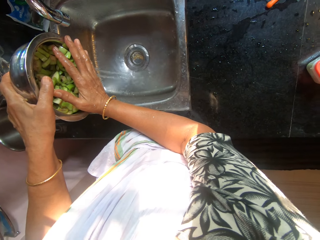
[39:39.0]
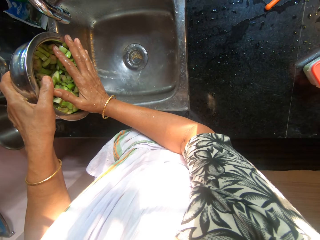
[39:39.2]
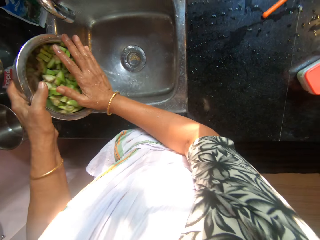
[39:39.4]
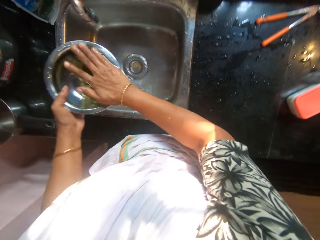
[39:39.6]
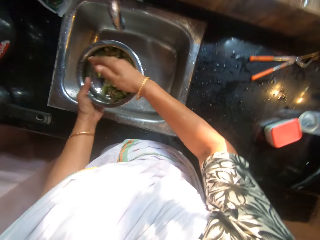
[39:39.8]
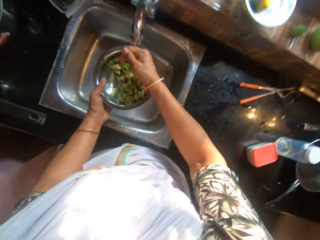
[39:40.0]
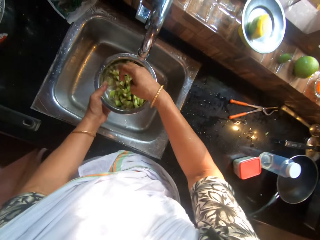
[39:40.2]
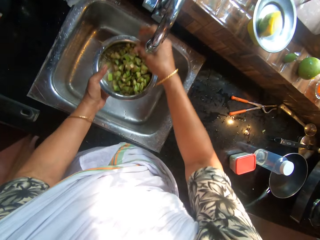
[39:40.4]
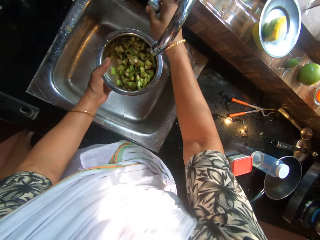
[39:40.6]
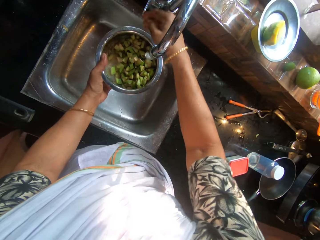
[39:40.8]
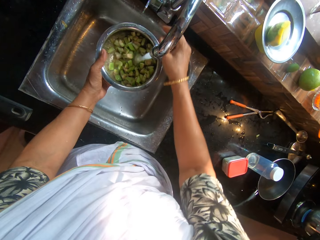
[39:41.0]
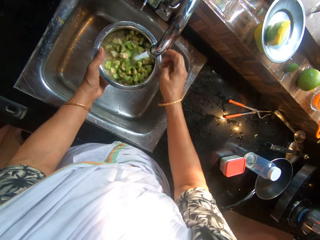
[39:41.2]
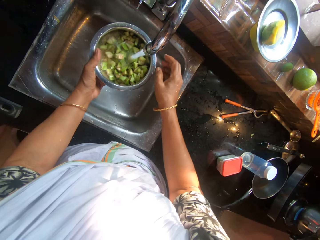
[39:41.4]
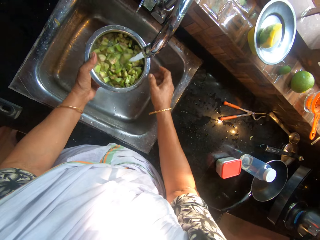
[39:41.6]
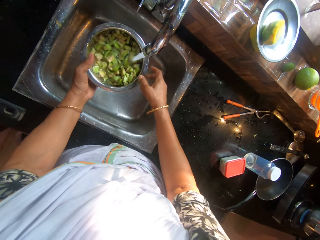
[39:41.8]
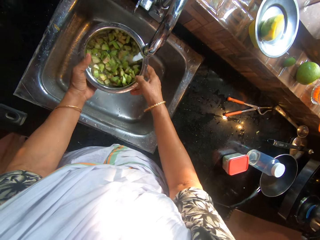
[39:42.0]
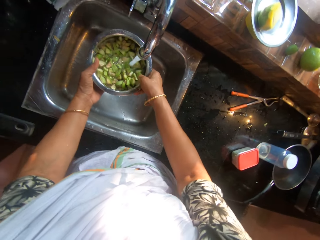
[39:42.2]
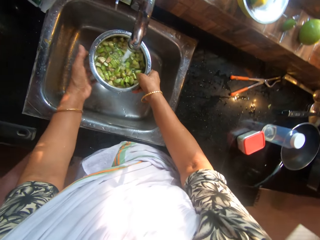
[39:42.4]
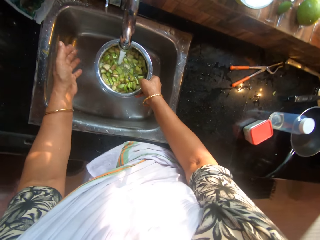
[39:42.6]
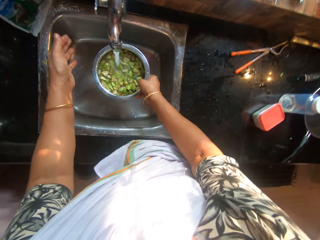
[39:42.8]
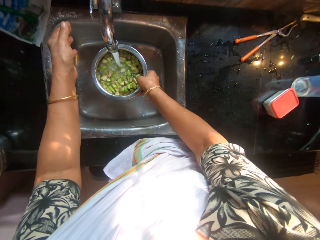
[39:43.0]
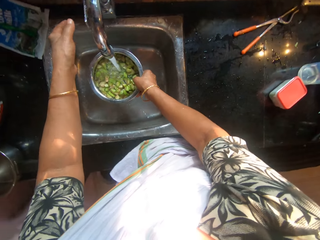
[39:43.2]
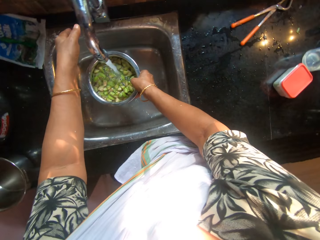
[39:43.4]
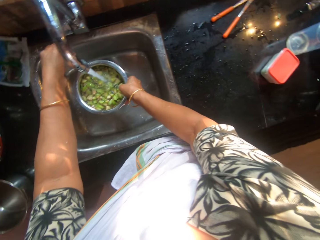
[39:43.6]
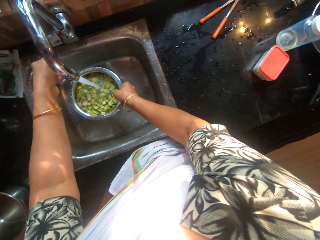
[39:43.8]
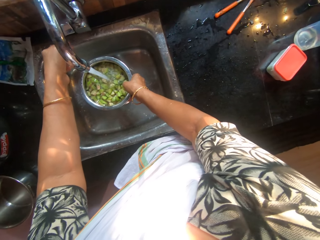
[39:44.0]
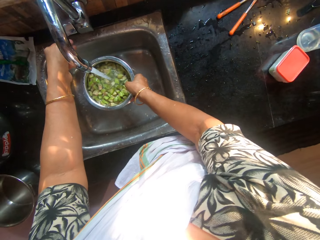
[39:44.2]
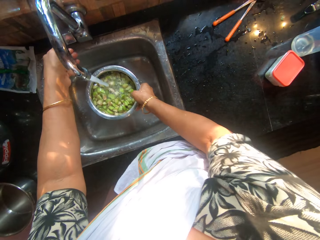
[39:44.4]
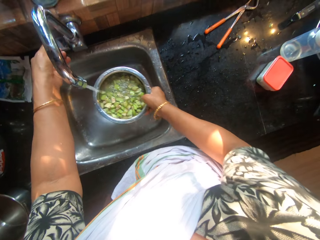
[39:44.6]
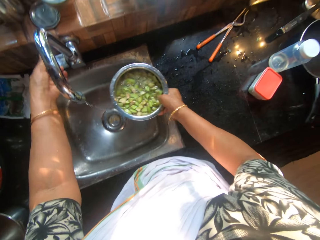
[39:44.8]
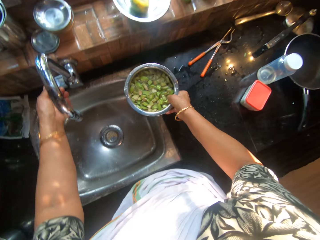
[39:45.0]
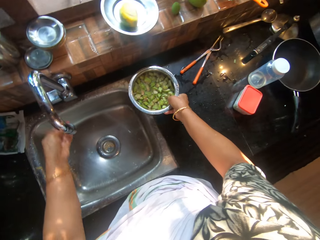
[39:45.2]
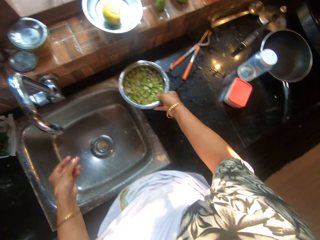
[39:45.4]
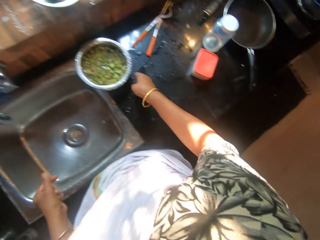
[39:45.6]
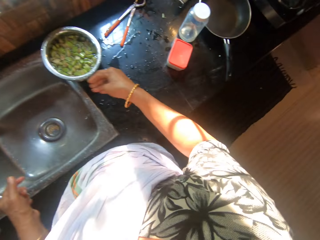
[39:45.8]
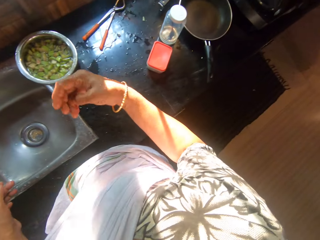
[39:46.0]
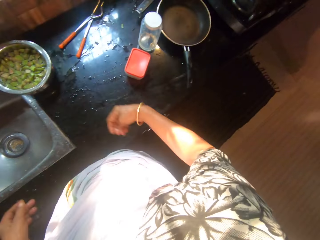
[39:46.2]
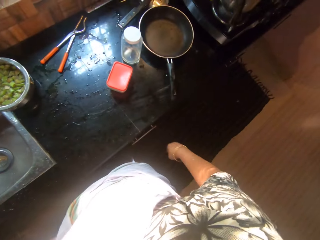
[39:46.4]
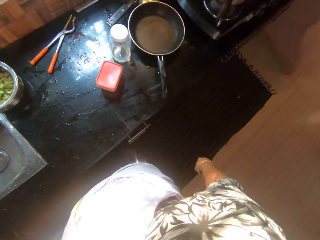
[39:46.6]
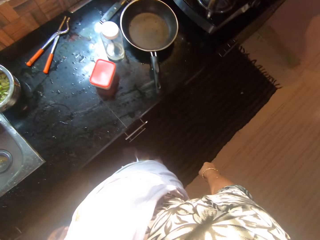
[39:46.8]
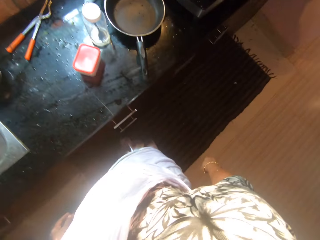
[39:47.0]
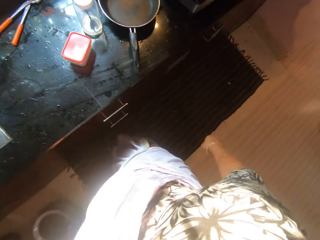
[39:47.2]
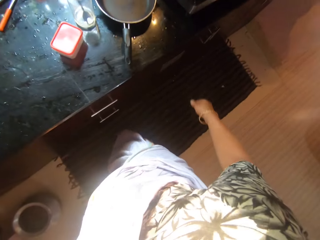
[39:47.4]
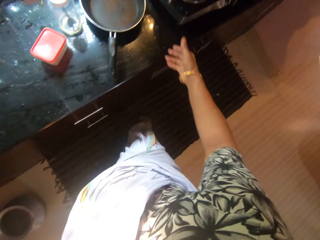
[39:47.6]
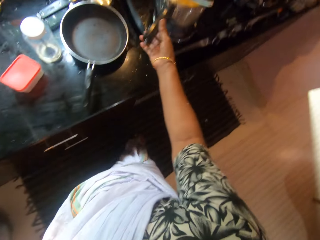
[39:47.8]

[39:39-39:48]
The camera wearer holds the bowl under the tap with her left hand. She turns on the tap on the sink with her right hand. She passes the bowl under the tap from her left hand to her right hand. She turns off the tap on the sink with her left hand. She places the bowl on the cabinet with her right hand.

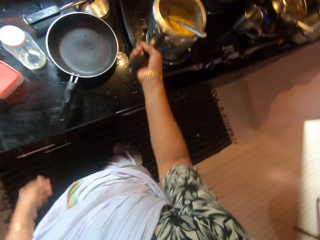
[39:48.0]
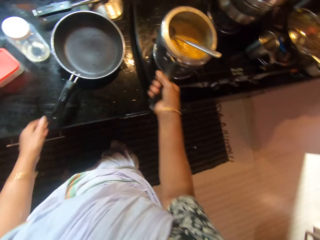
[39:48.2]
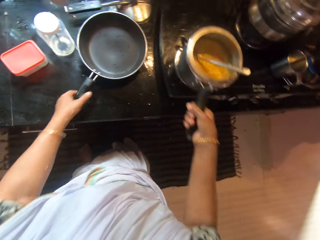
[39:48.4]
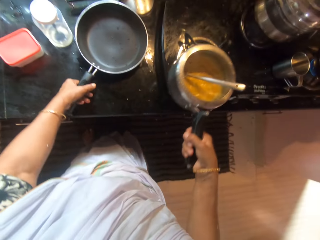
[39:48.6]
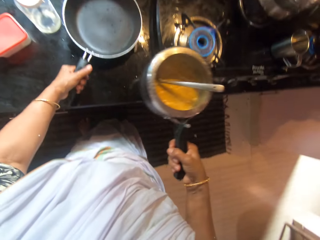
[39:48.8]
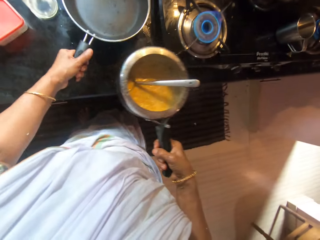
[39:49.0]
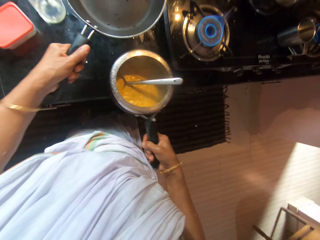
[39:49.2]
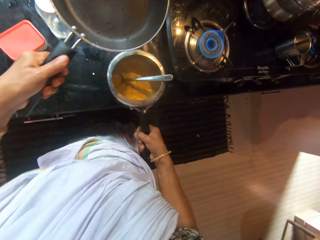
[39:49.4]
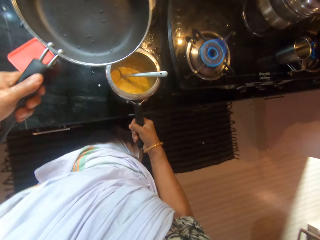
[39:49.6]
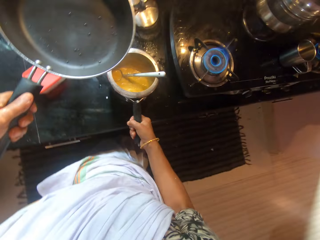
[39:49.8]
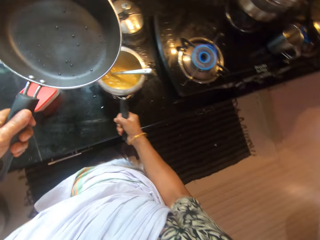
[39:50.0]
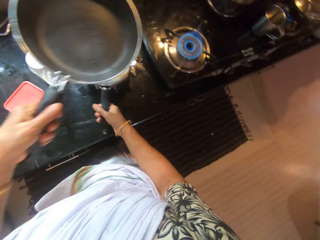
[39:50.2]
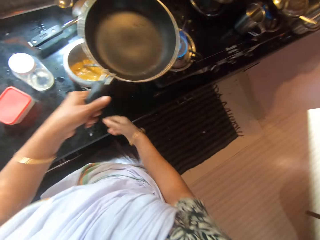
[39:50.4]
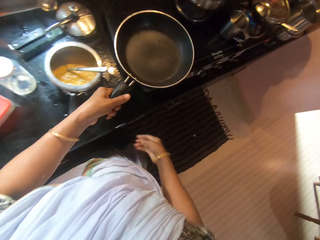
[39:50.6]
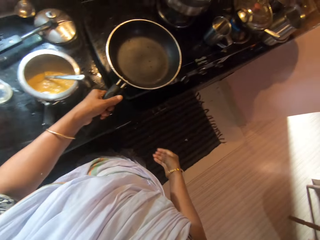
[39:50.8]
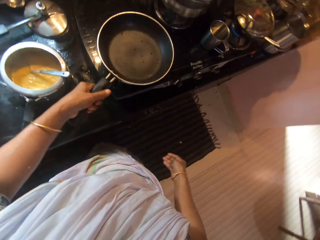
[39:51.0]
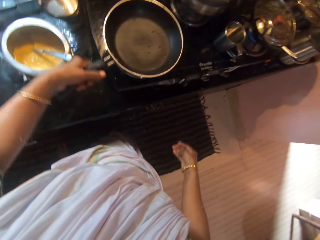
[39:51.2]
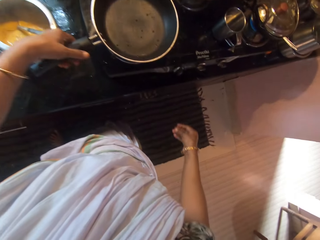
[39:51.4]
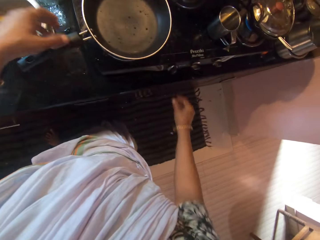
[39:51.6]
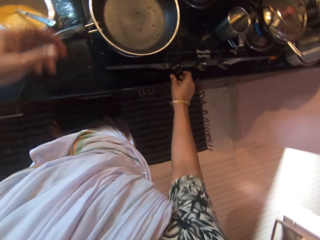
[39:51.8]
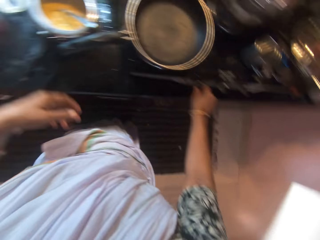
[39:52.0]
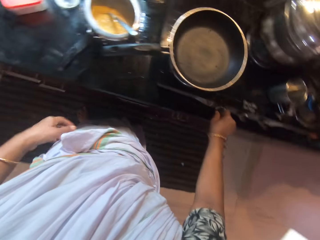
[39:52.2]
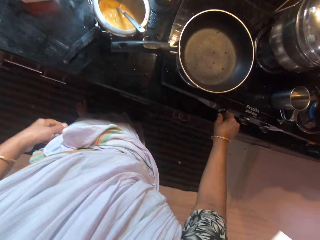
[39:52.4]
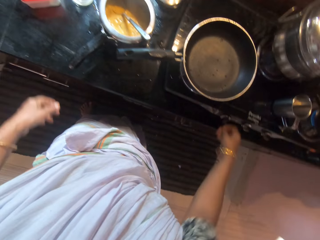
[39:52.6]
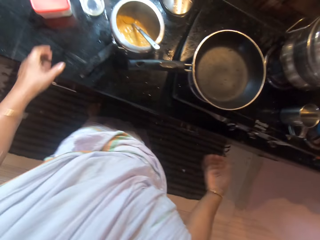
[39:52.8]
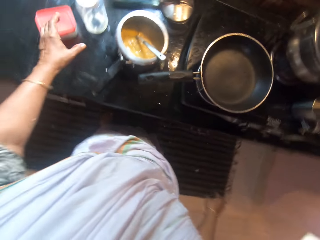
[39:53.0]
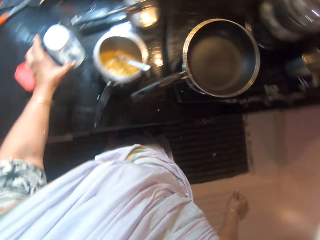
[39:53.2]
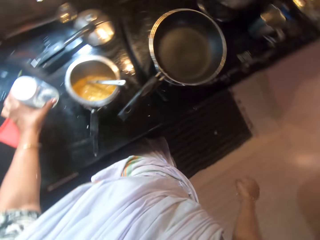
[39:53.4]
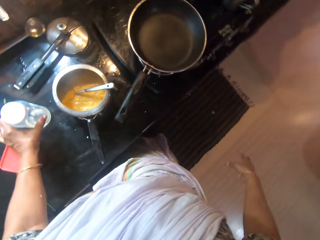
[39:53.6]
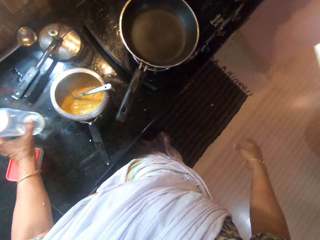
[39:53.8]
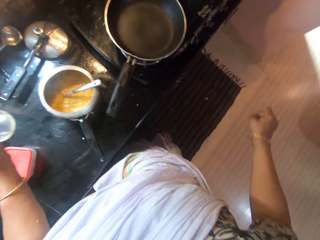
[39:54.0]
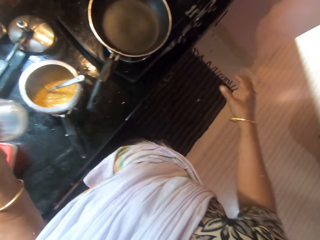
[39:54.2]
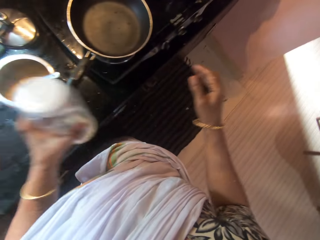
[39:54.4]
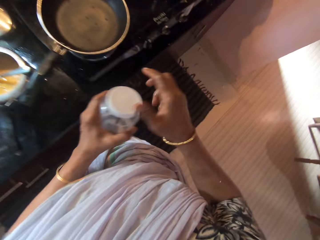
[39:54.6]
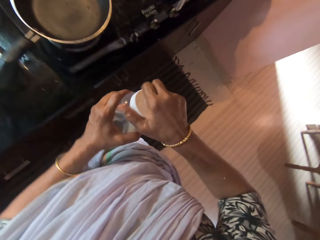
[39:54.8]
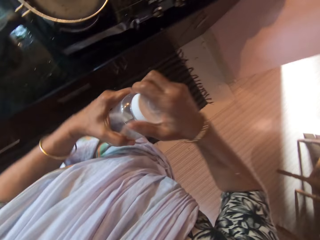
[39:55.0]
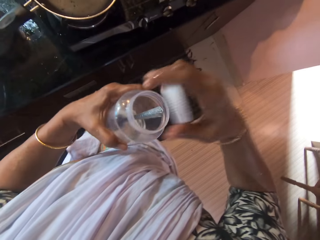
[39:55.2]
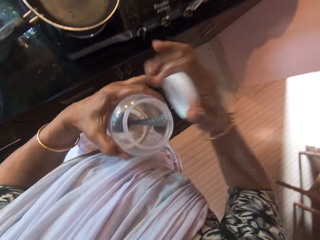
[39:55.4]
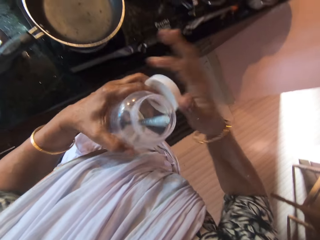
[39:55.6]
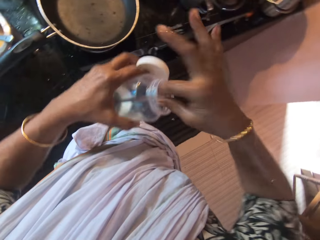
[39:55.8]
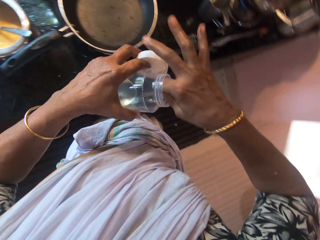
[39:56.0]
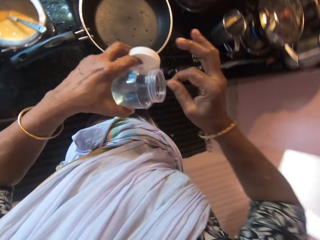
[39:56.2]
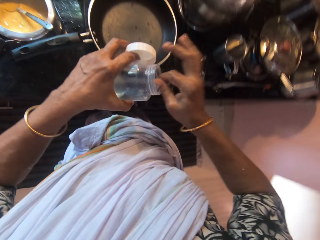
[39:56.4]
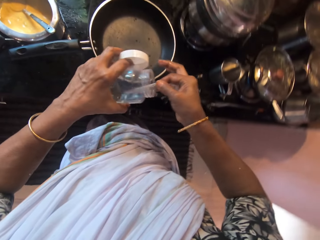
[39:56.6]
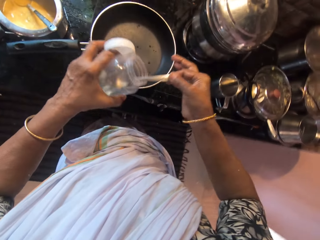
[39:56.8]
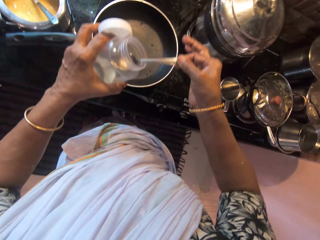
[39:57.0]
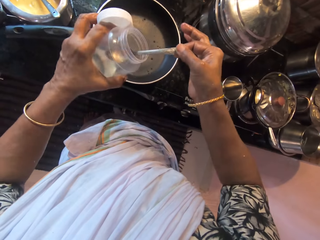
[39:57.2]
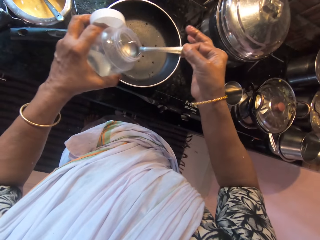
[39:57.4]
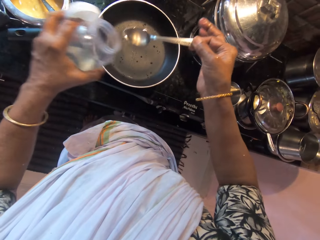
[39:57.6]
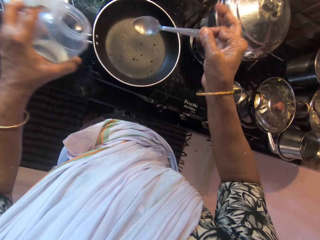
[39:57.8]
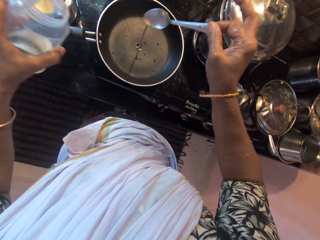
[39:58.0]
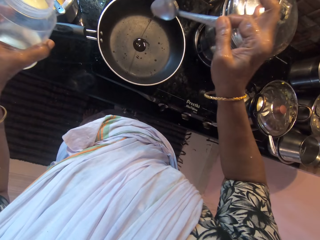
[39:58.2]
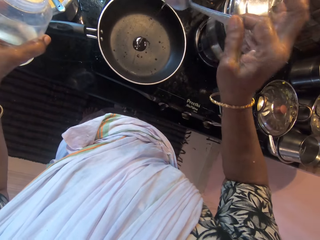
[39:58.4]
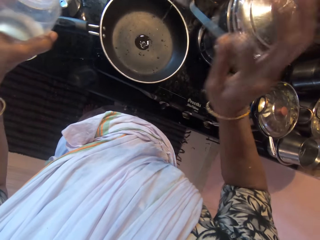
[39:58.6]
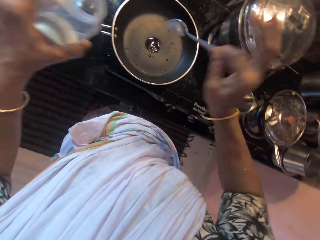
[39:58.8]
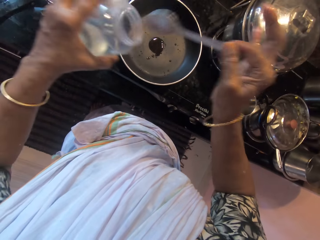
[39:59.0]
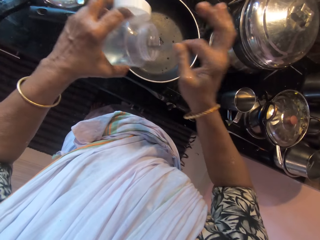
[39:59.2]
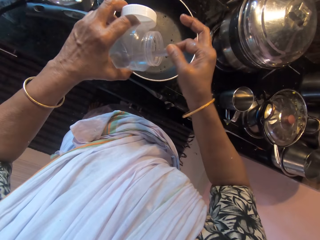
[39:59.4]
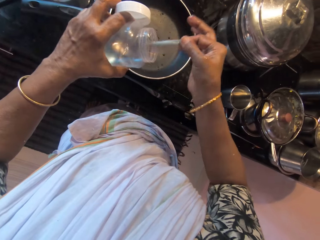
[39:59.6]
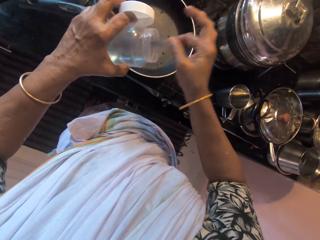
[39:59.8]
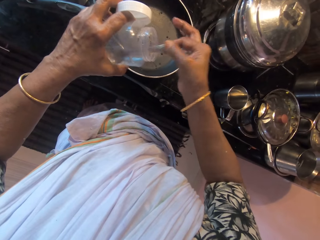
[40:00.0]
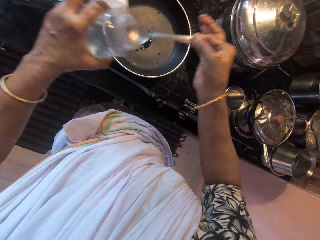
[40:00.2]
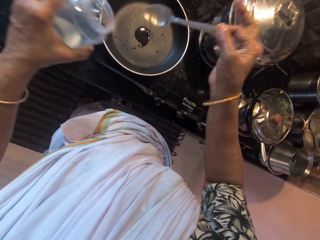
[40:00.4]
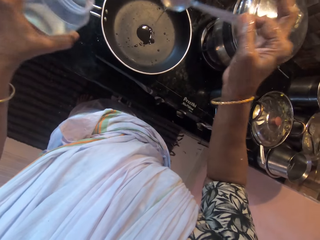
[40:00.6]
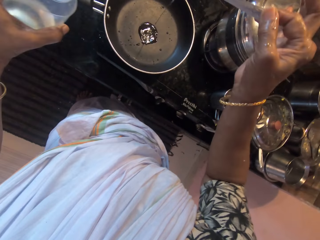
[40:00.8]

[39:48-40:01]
The camera wearer picks the pressure pot from the cooker with her right hand. She holds the pot handle. She picks the frying pan from the cabinet with her left hand. She holds the frying pan. She places the pressure pot on the cabinet with her right hand. She places the frying pan on the gas cooker with her left hand. She adjusts the knob on the cooker with her right hand. She picks a container from the cabinet with her left hand. She removes the lid from the container in her left hand with her right hand. She places the container lid in her left hand with her right hand. She scoops oil with a spoon in the container in her left hand into the pan on the cooker with her right hand. She pours oil in the frying pan. She scoops oil with the spoon.
